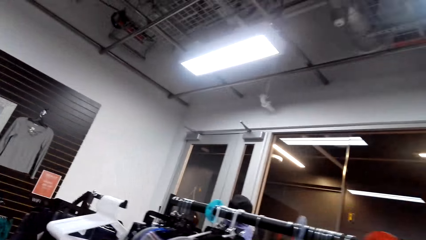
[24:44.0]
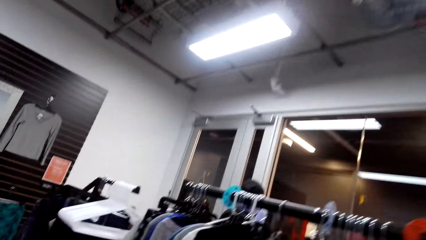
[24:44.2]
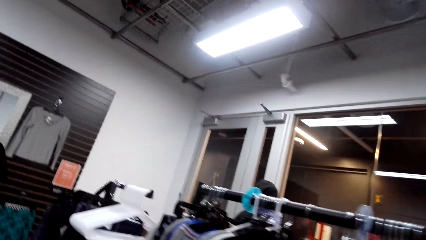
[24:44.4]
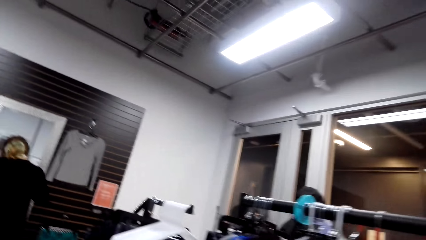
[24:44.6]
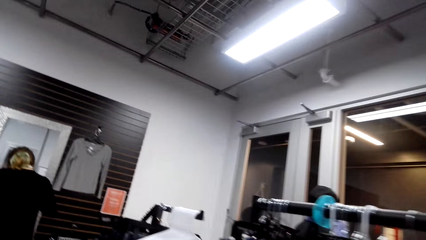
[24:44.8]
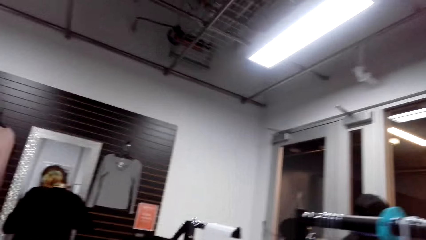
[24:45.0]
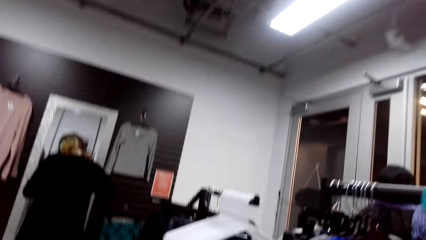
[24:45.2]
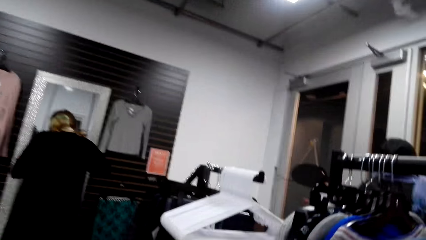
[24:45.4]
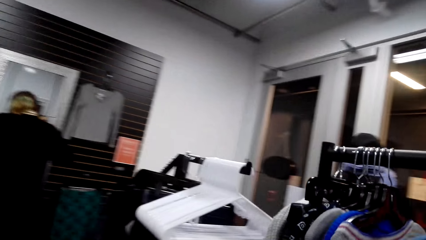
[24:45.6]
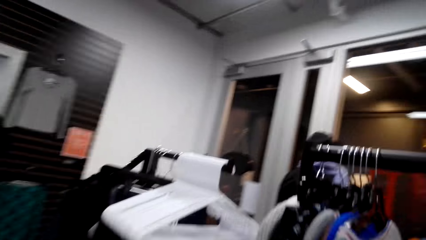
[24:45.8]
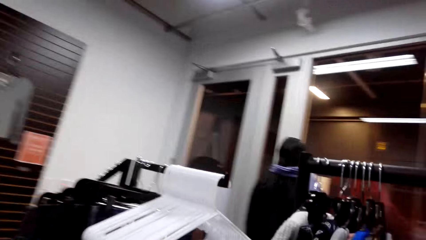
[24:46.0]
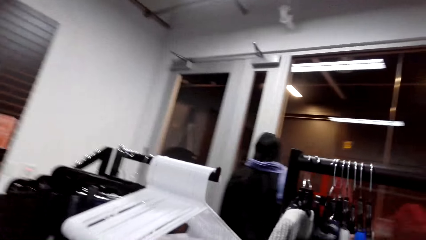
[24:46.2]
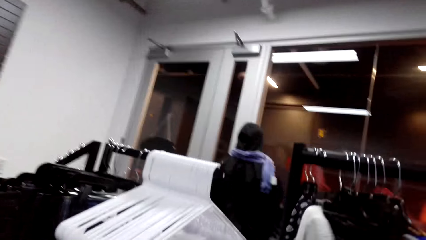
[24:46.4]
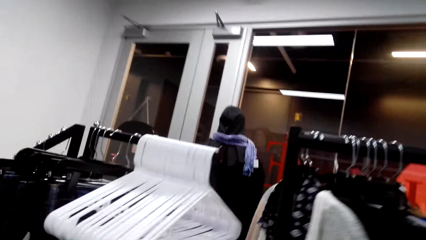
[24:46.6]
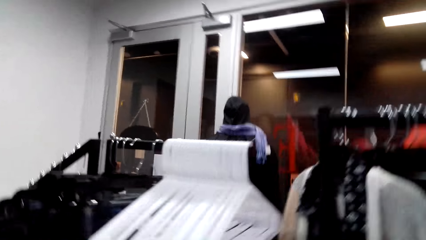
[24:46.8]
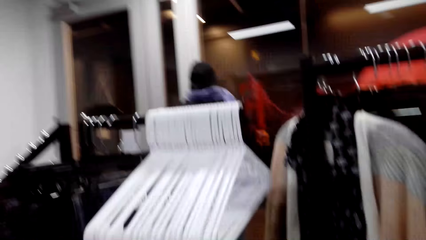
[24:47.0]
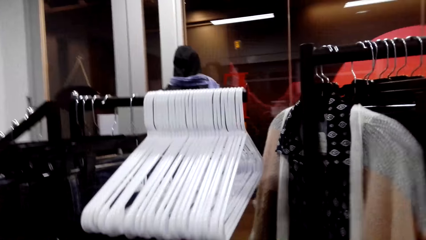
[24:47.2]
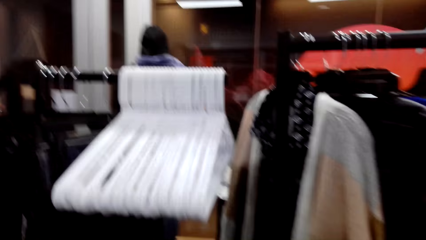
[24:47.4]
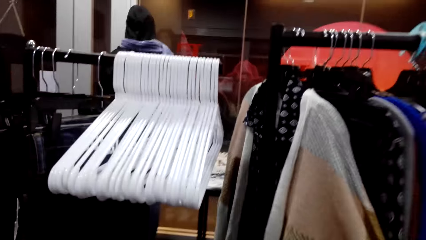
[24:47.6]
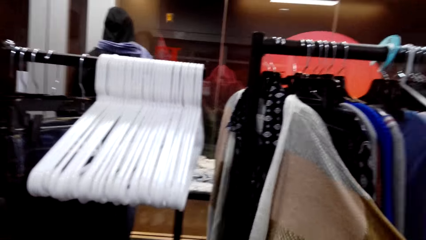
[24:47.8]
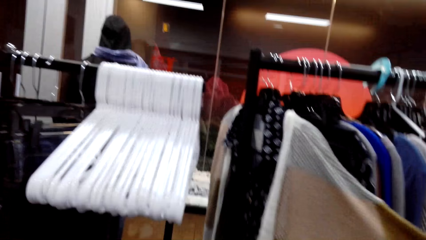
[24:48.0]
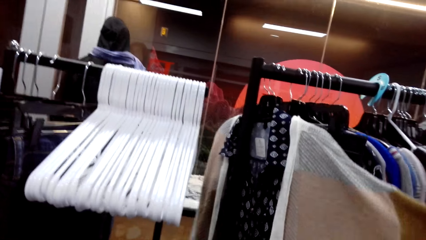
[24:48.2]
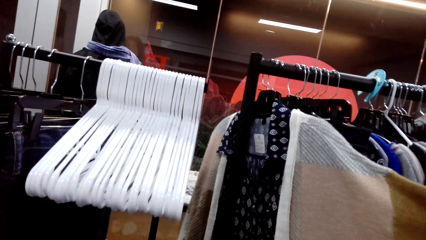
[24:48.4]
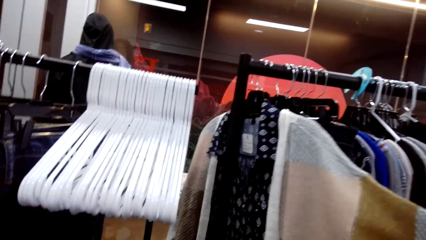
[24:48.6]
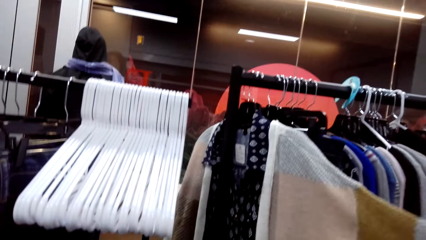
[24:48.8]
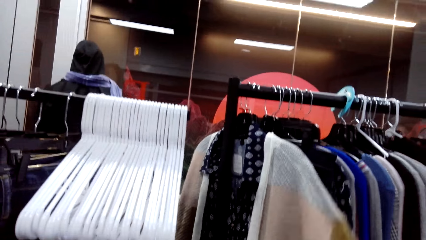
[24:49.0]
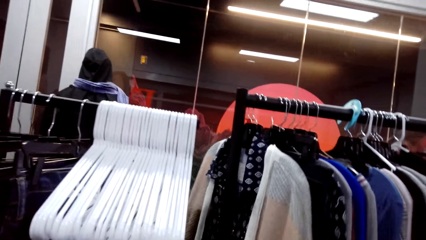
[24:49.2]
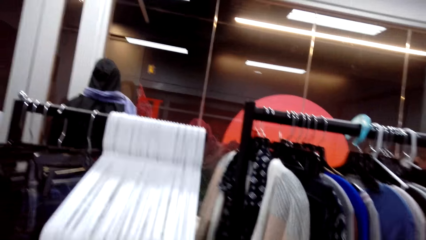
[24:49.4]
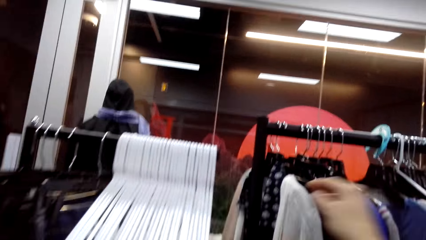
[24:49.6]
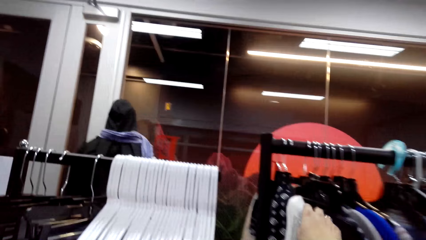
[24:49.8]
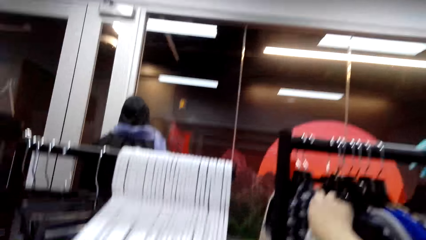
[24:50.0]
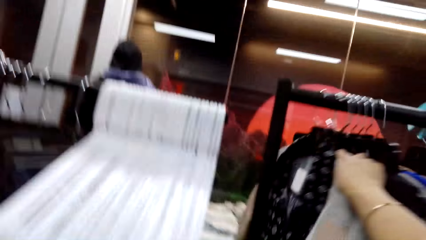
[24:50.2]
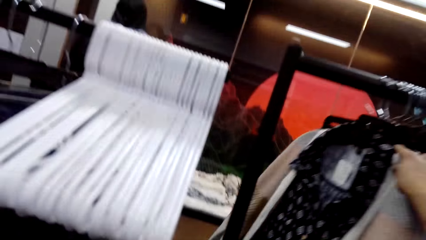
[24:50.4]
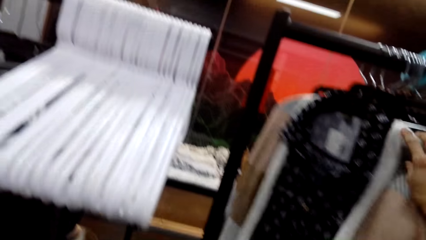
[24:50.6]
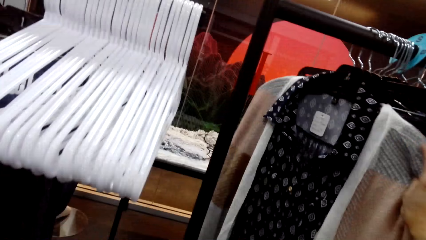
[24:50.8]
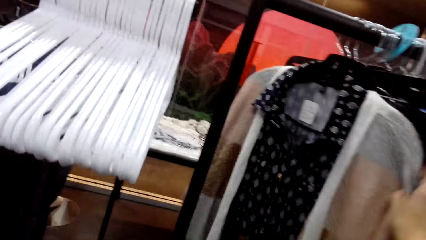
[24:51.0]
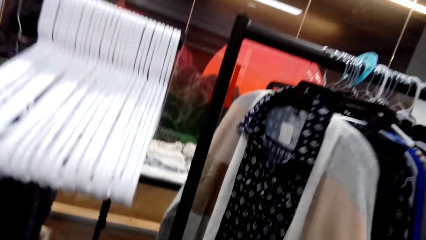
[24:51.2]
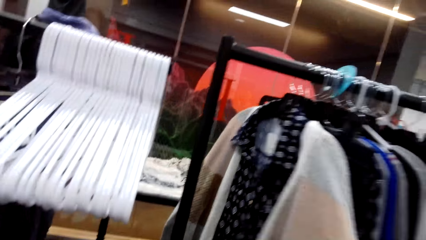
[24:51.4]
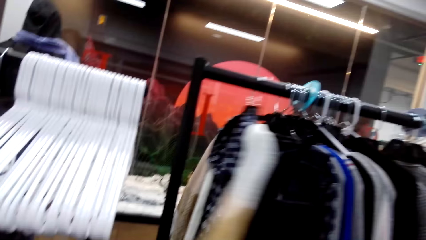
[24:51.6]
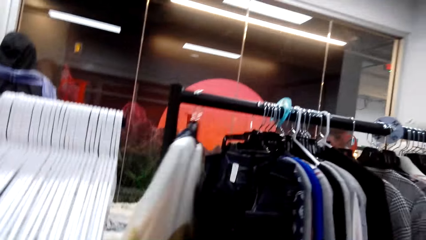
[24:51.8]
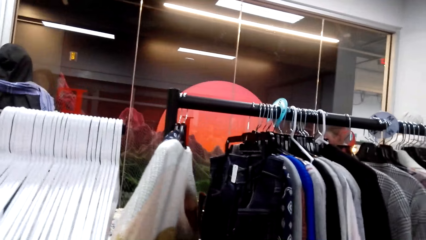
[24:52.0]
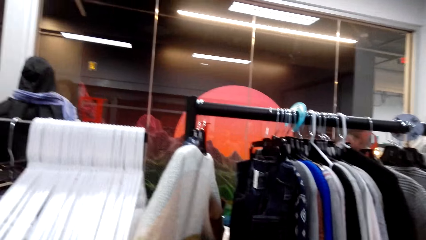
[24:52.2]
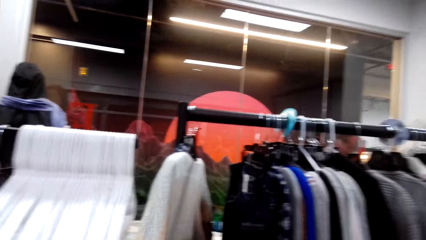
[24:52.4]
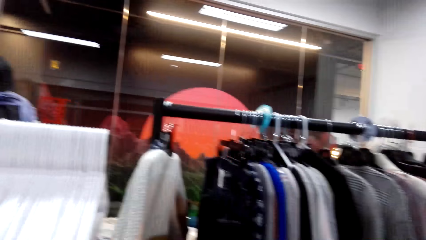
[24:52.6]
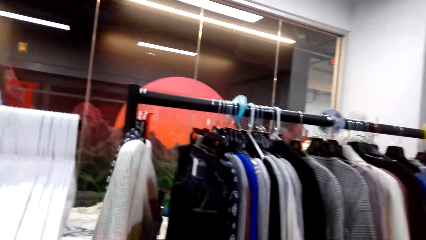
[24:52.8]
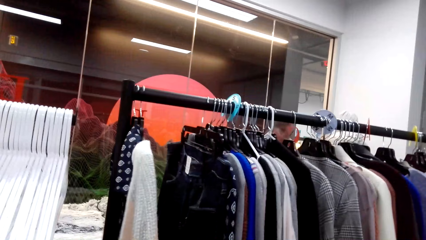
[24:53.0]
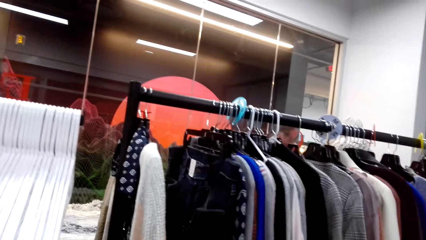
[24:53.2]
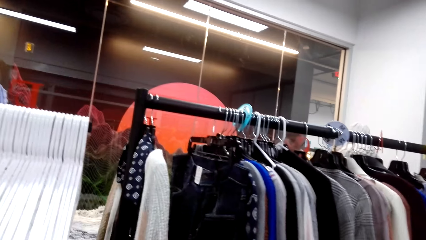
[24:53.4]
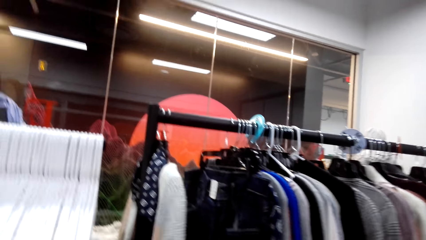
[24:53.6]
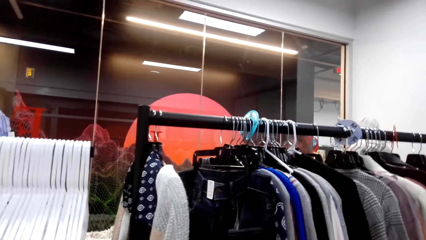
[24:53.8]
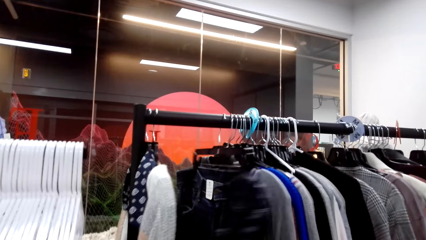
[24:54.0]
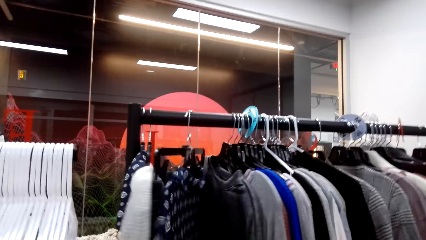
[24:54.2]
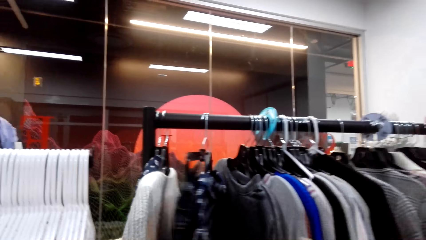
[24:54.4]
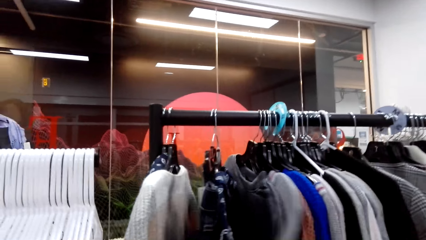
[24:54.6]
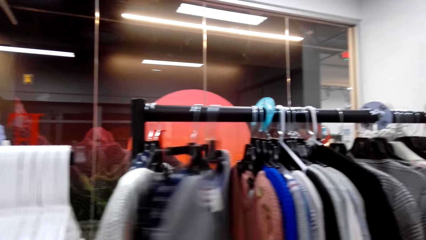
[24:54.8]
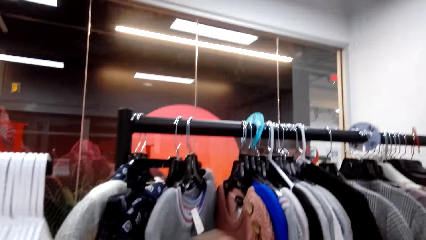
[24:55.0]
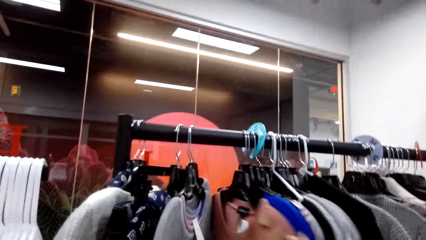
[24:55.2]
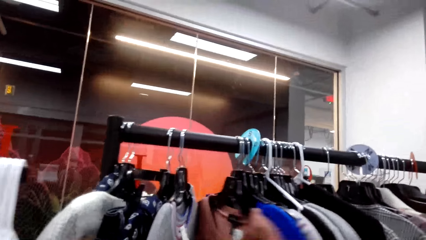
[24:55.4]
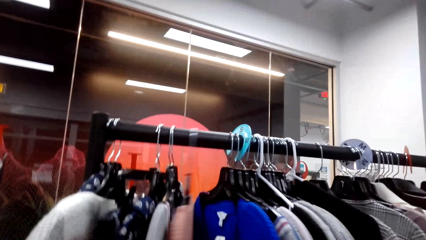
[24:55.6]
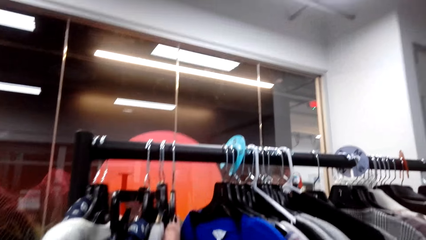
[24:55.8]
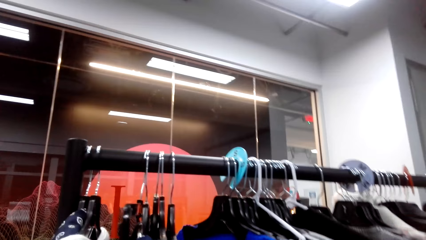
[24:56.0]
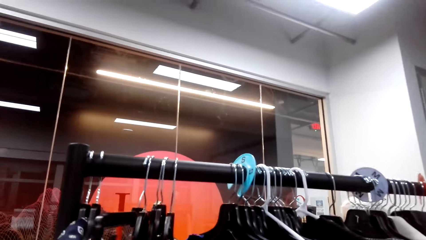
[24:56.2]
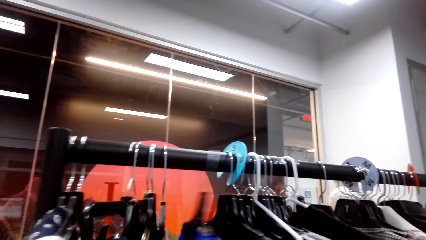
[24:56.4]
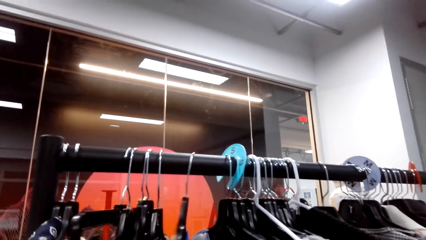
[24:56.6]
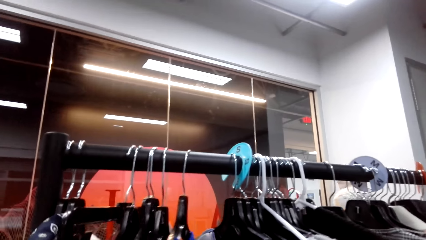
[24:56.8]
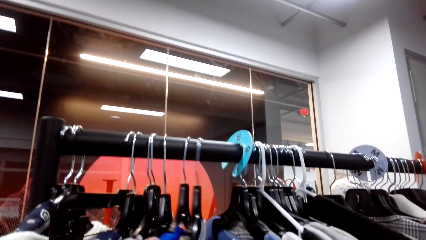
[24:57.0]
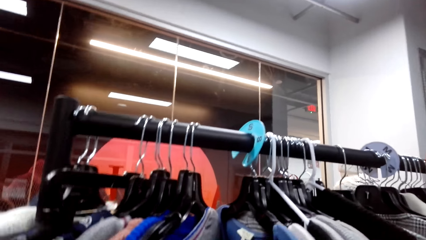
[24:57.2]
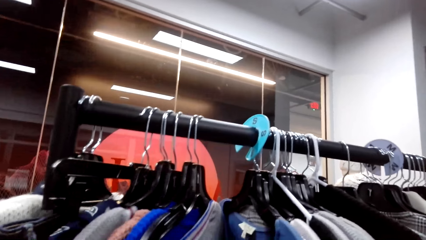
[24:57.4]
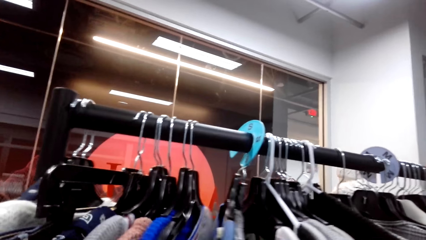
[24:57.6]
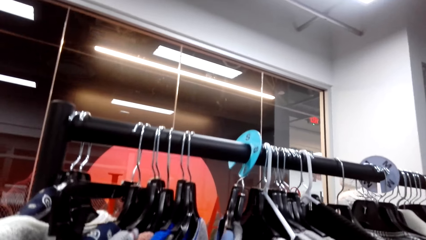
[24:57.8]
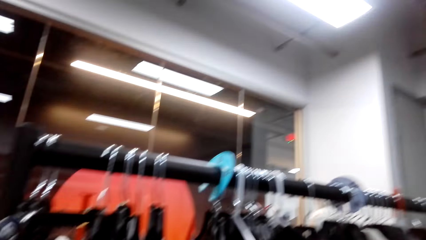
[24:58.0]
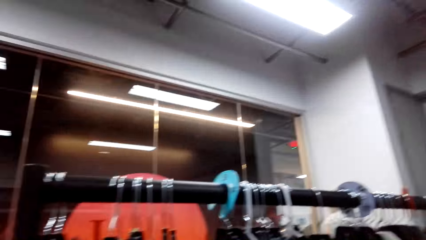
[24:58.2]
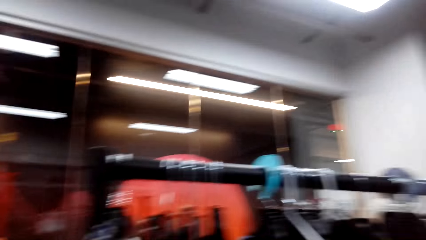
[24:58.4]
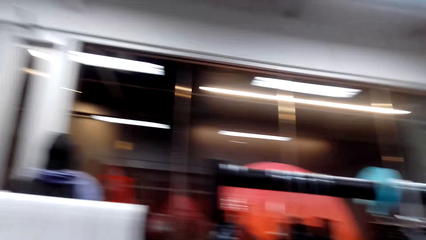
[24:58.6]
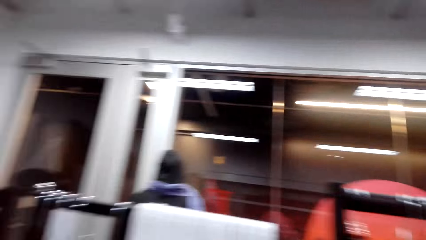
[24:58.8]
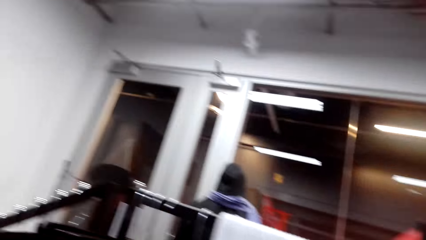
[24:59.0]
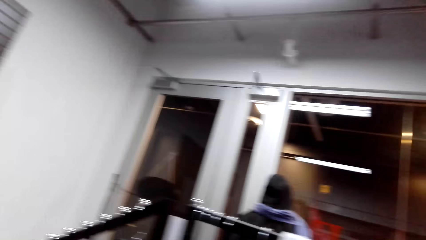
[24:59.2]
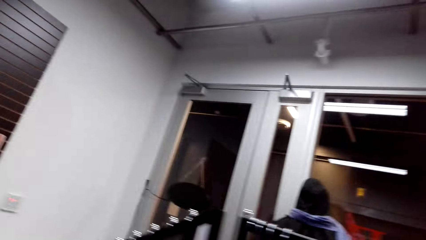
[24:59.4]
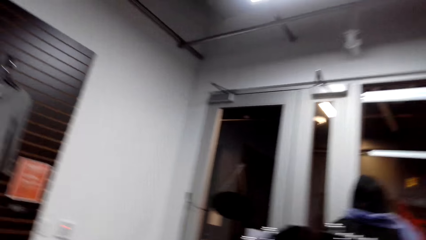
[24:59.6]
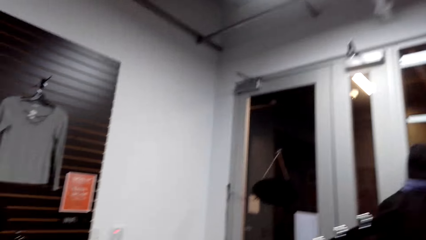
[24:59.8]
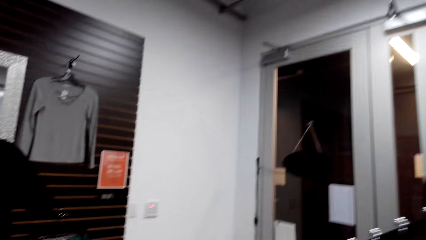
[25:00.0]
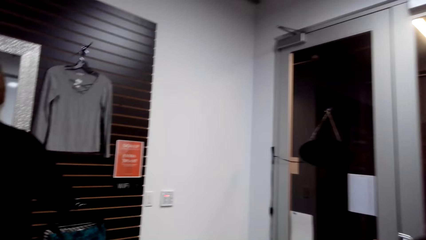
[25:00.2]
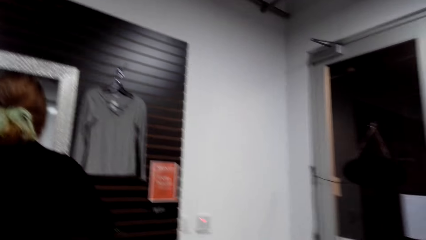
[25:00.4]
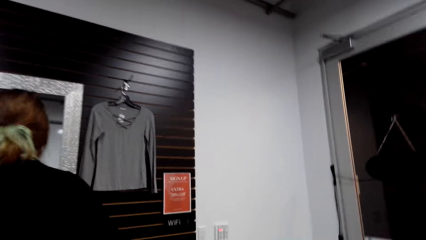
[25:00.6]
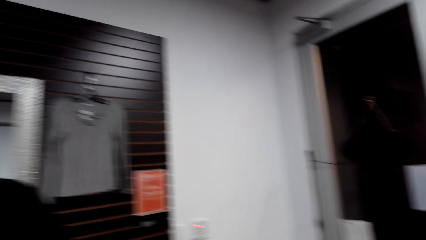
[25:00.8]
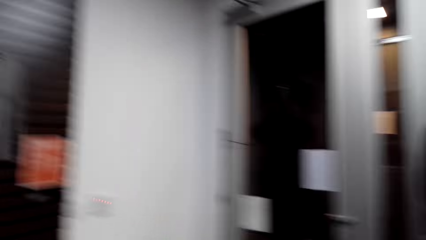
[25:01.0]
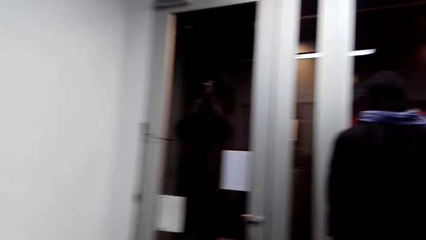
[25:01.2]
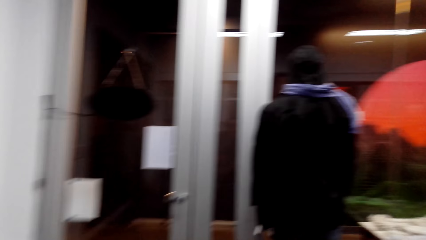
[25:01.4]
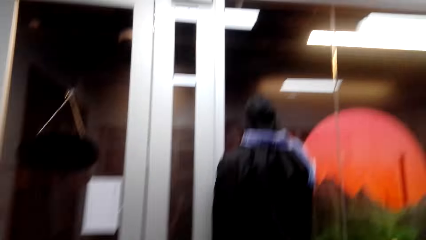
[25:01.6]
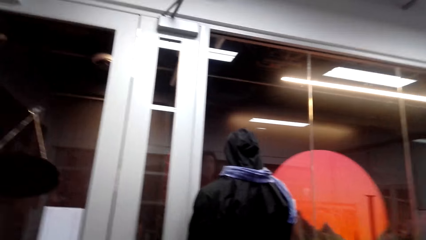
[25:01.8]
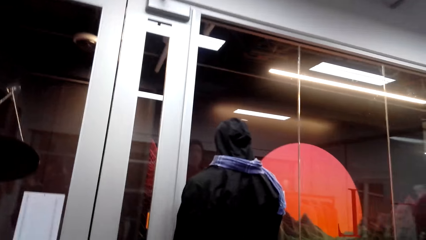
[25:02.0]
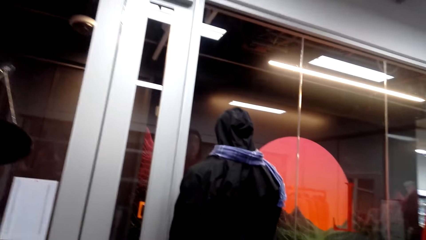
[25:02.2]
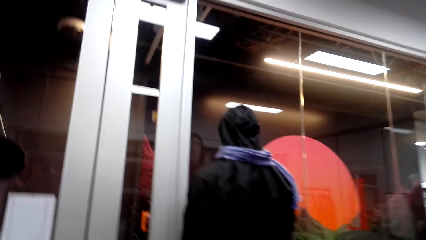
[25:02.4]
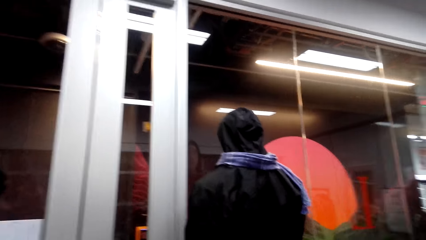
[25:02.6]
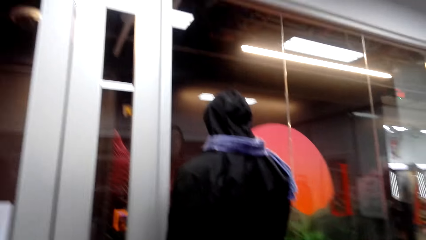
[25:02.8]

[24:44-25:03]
The camera wearer walks around, looks at the cloth on the clothes rack, and does something. They move the clothes and walk.
